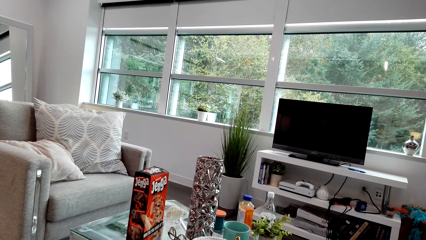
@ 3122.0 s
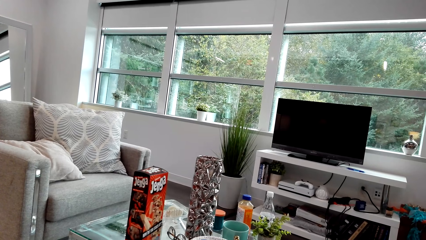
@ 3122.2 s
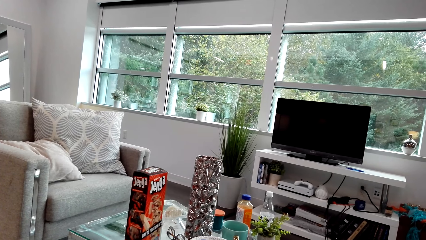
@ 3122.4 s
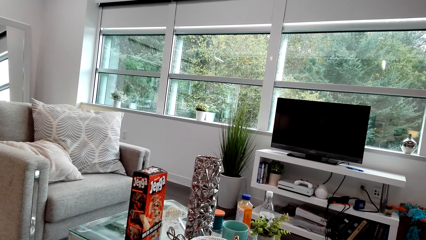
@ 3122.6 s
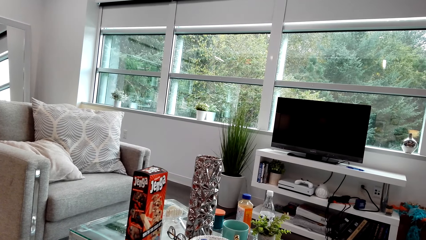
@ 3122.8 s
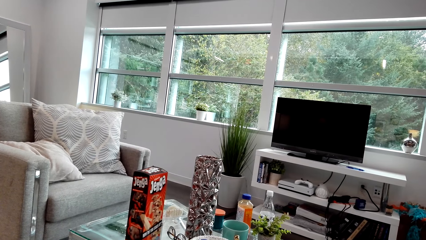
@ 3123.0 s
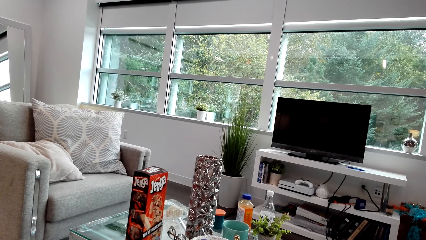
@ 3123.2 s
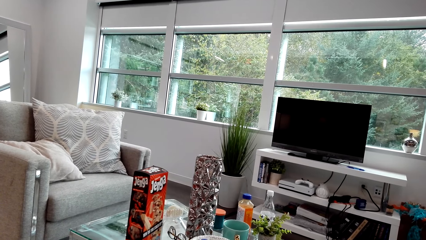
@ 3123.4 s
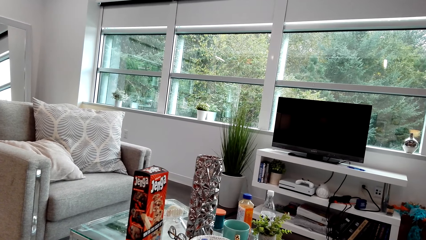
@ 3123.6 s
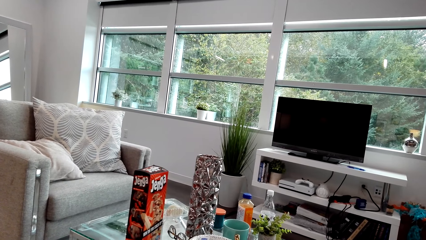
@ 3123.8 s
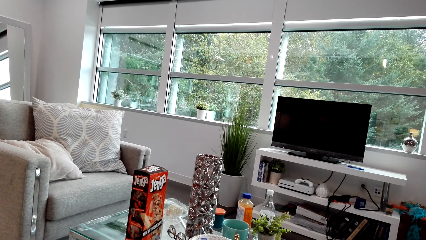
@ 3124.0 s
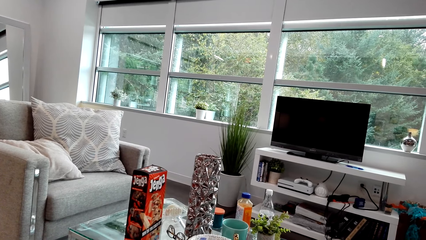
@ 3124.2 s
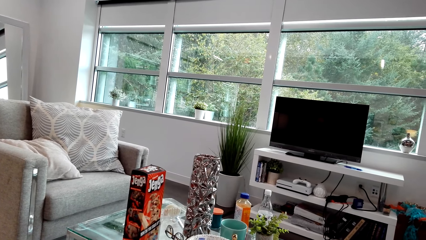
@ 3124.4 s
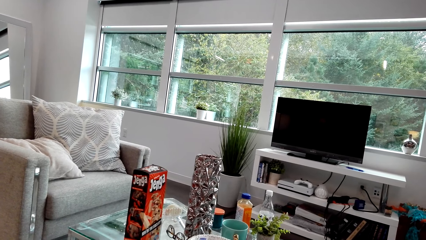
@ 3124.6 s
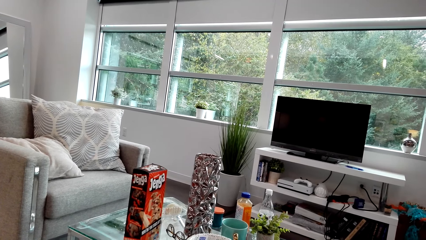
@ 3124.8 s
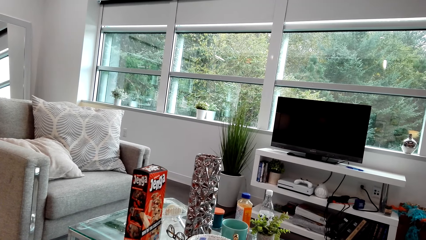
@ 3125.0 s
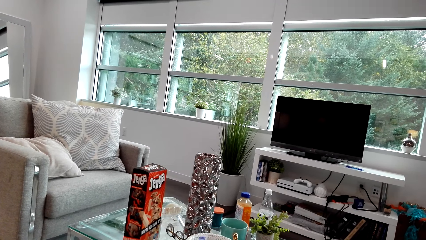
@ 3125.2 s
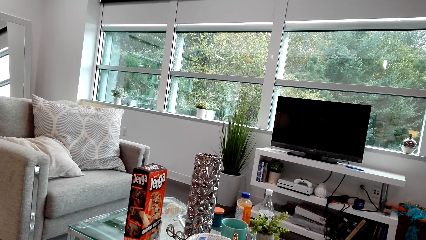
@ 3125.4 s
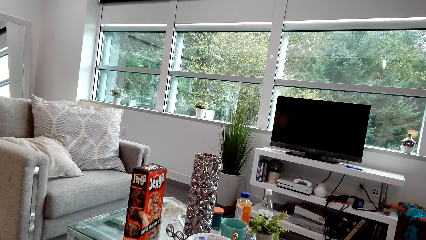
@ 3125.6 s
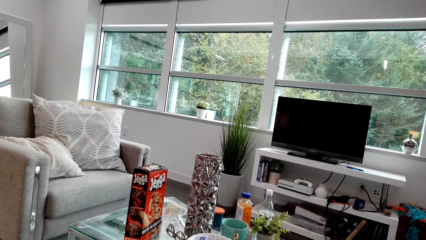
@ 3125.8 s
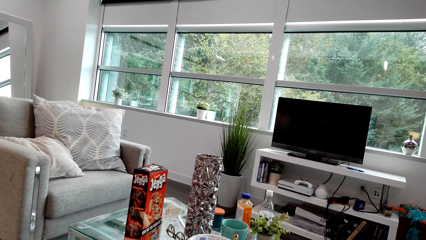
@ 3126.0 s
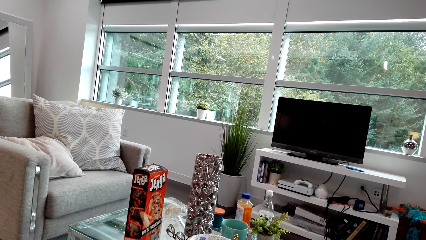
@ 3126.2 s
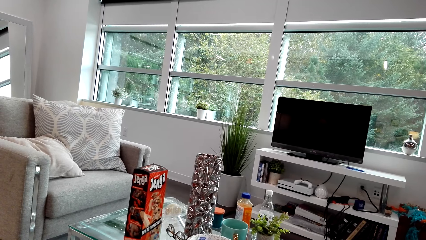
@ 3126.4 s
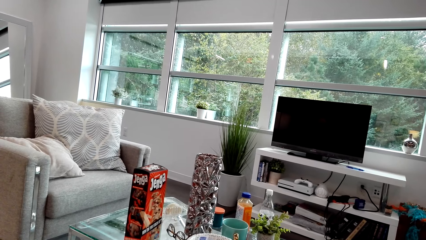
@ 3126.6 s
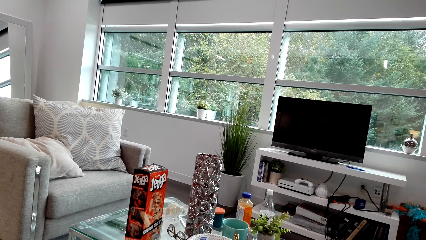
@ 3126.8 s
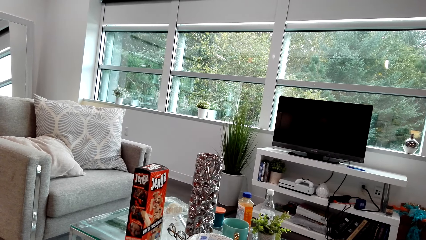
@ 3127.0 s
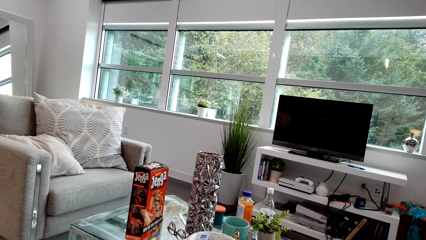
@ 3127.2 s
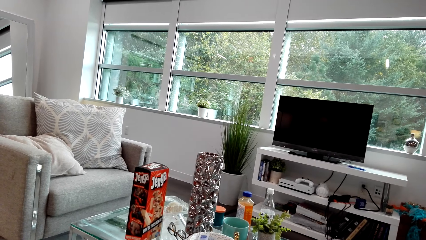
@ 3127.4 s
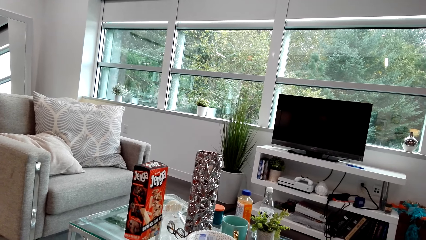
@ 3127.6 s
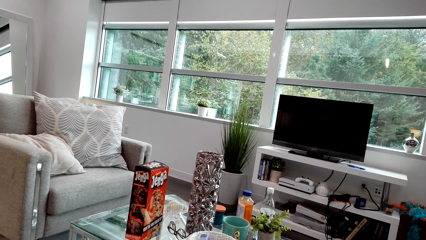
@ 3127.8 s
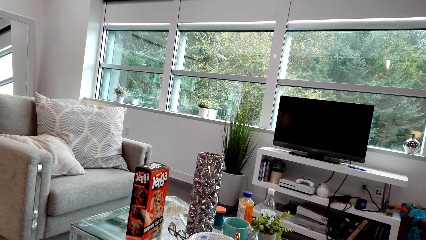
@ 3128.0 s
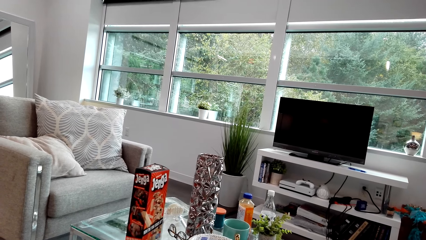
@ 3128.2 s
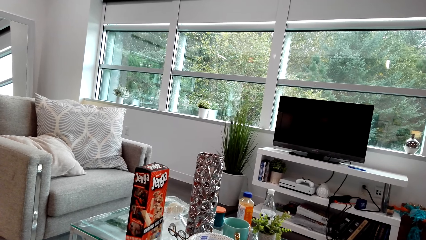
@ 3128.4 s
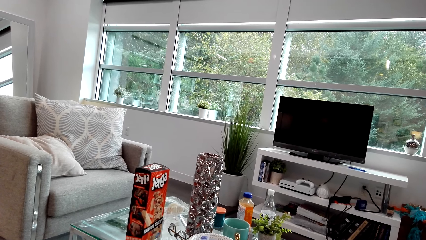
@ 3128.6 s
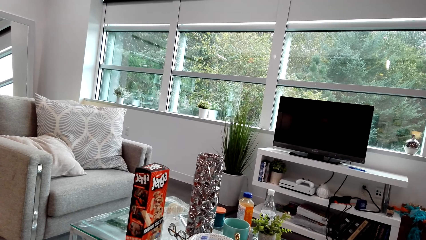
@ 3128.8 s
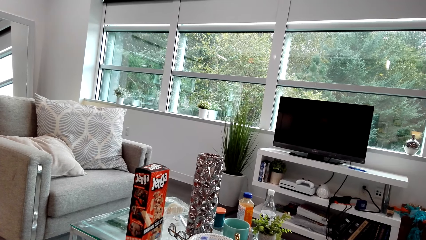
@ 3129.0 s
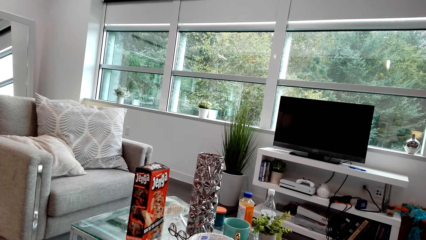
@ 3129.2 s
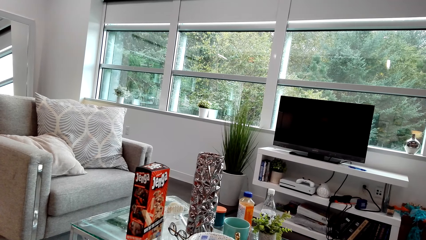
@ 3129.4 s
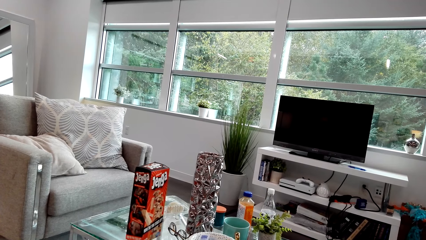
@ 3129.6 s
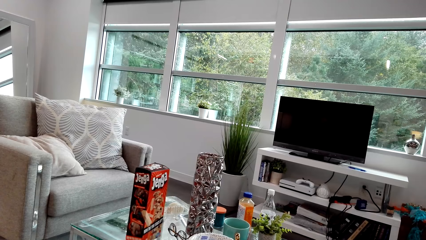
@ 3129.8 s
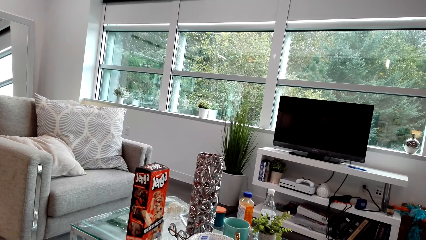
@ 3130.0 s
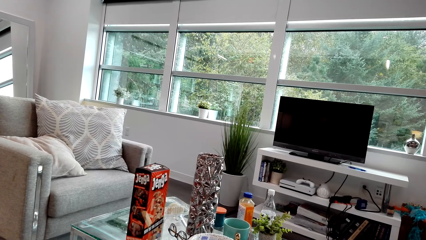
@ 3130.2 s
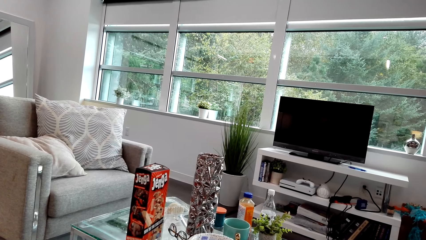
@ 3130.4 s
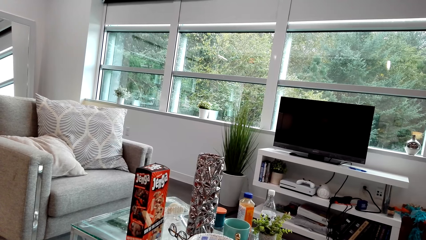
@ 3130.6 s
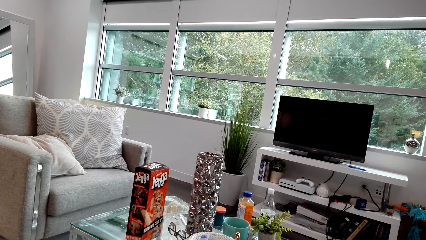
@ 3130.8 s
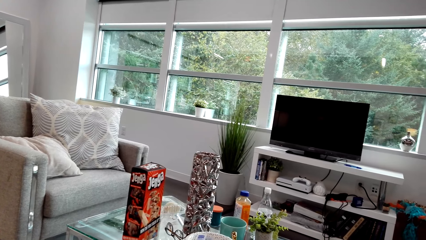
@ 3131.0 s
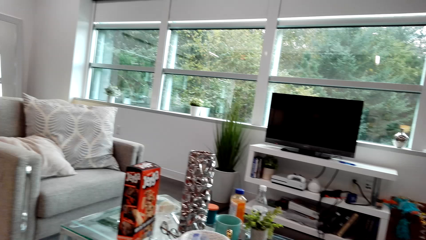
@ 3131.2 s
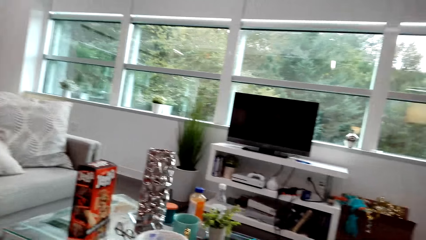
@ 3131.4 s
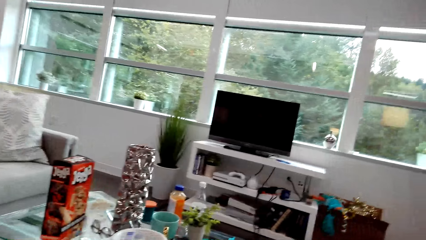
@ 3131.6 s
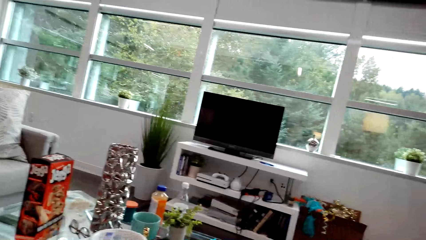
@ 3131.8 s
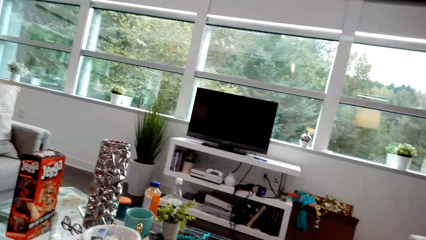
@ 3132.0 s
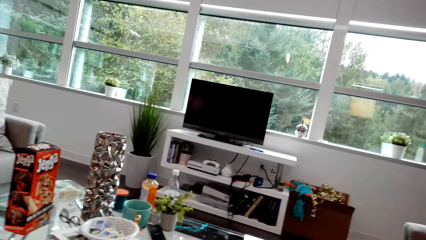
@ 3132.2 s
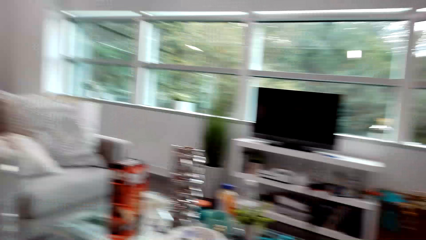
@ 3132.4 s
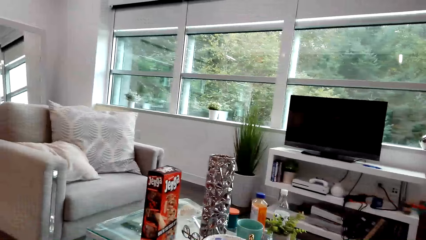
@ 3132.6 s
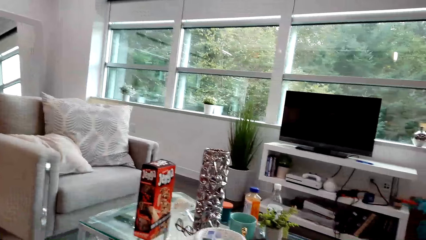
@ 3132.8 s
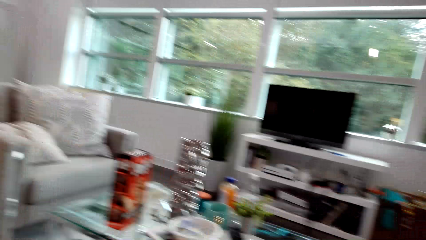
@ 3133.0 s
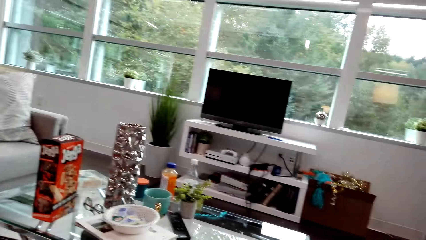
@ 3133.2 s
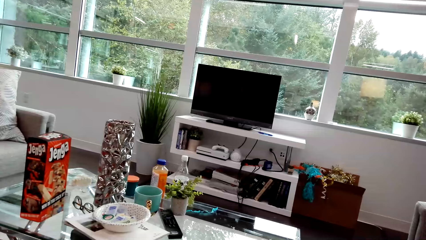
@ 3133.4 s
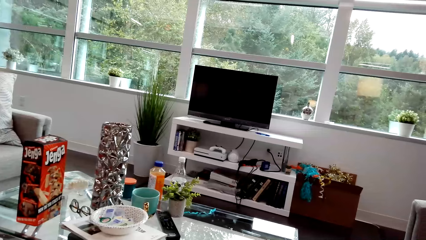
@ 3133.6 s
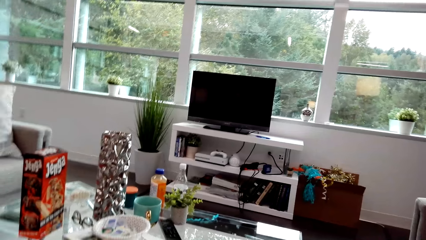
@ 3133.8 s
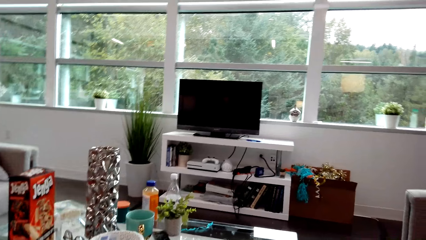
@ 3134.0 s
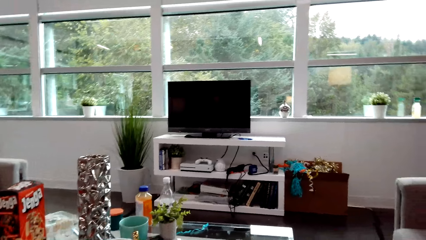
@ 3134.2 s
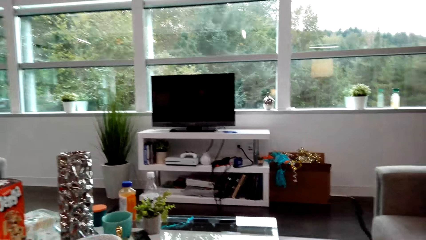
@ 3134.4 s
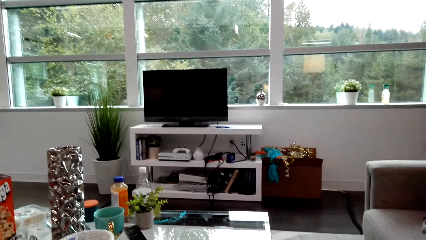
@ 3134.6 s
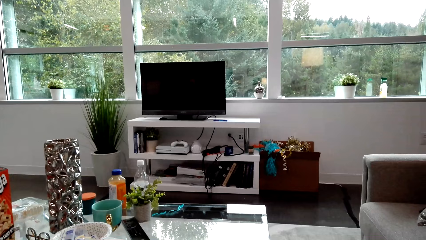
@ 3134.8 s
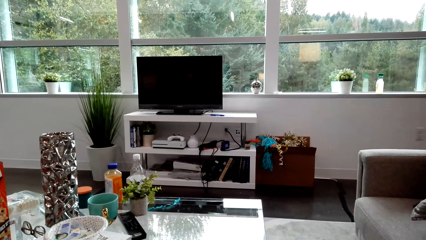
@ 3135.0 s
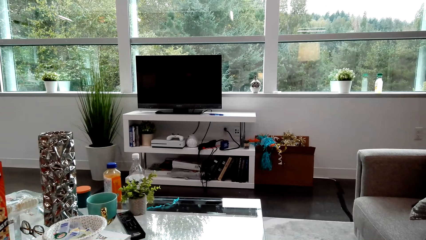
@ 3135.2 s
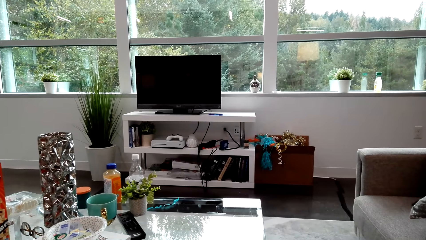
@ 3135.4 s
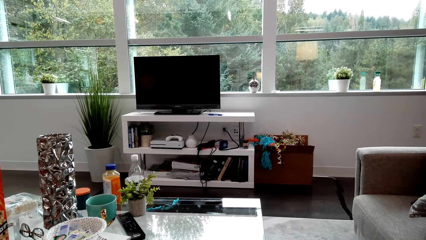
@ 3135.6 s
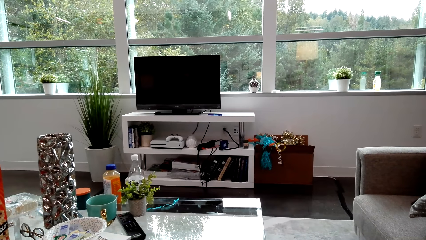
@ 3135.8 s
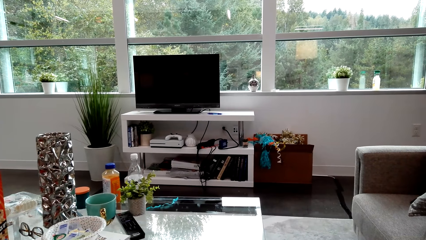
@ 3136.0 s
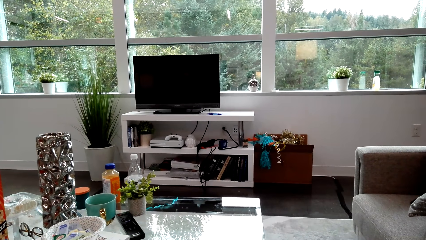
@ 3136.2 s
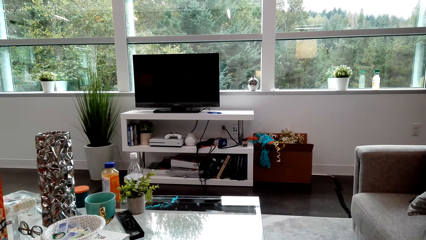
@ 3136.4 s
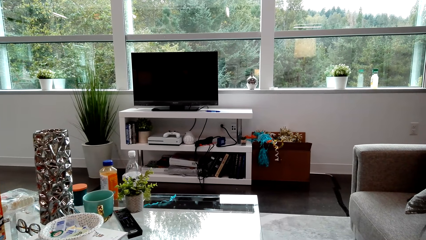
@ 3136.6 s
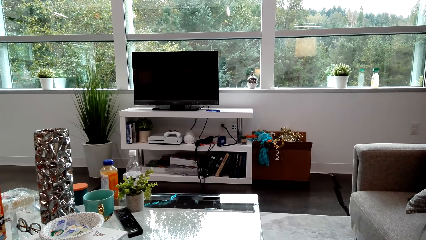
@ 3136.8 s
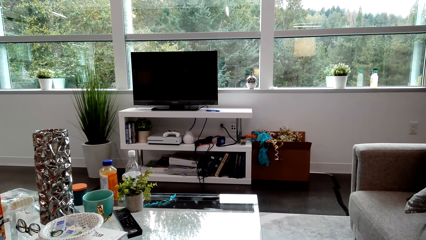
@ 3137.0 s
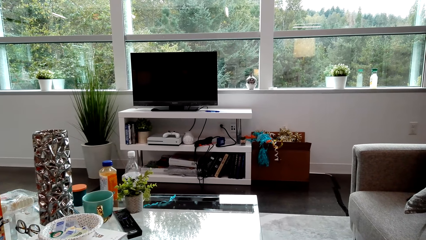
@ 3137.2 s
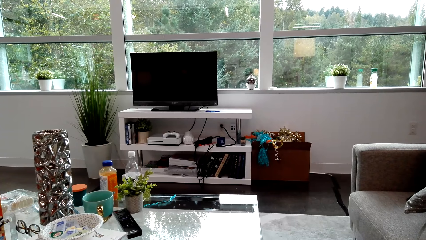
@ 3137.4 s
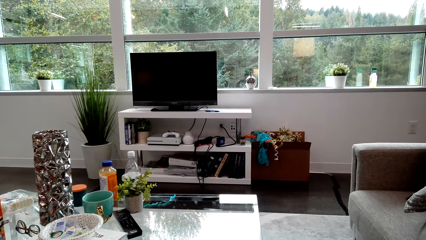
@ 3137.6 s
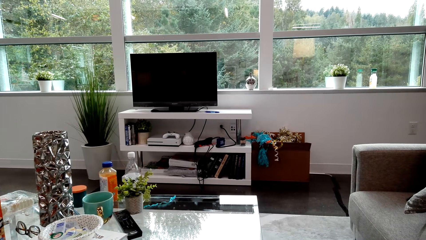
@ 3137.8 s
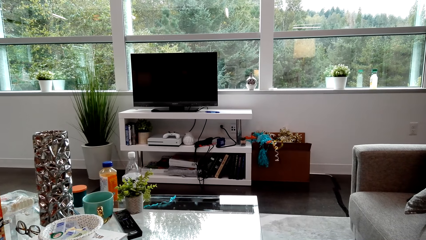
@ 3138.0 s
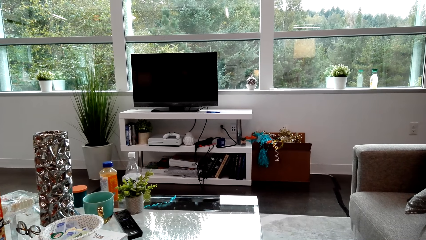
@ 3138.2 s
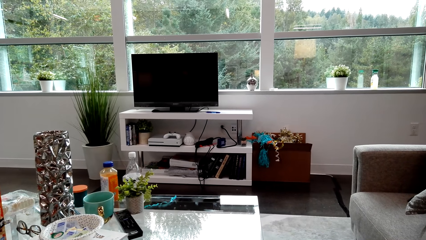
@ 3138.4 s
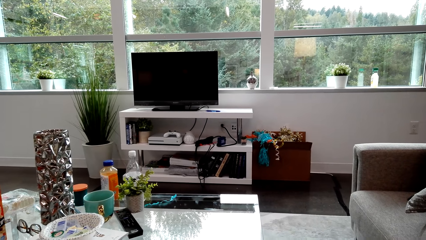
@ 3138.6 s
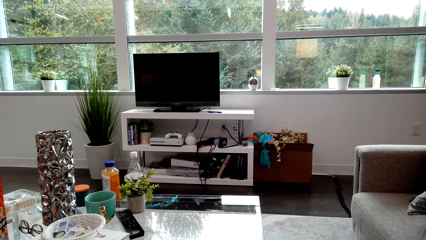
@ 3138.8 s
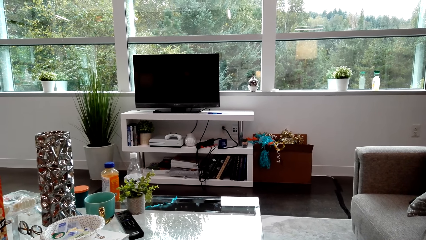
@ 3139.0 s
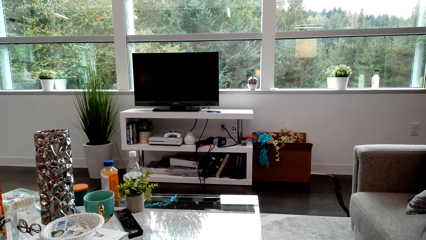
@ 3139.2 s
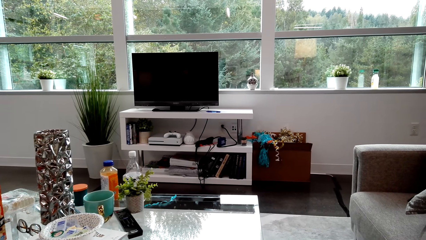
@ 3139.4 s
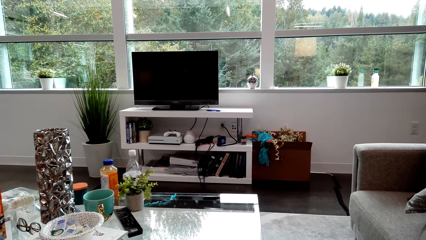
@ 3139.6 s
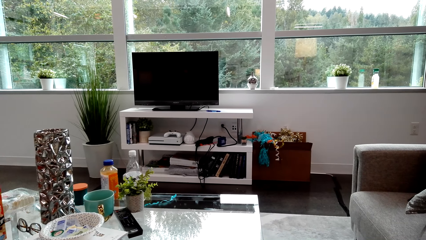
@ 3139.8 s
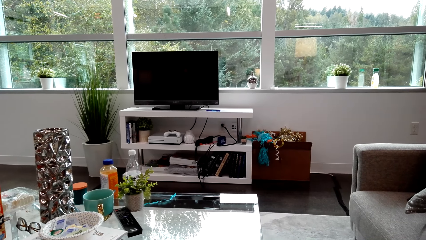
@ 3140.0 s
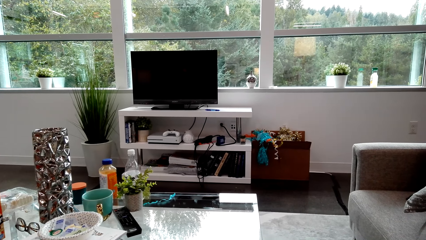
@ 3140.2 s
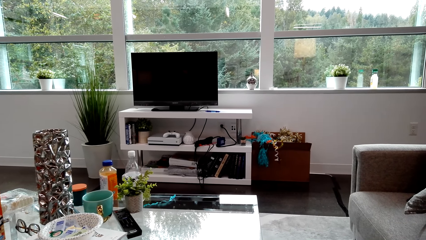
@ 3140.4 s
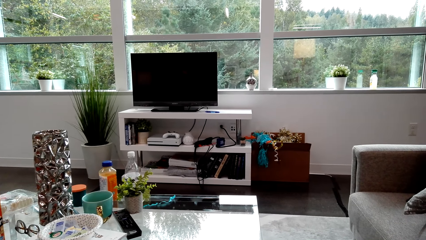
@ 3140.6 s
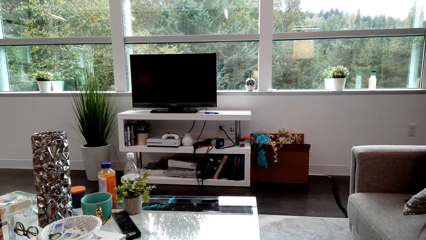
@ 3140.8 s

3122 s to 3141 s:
The camera wearer moves his head. He dialogues with a lady. The lady dialogues with the camera wearer. The camera wearer looks around and dialogues with the lady. He looks around, moves his head and dialogues with the lady.
